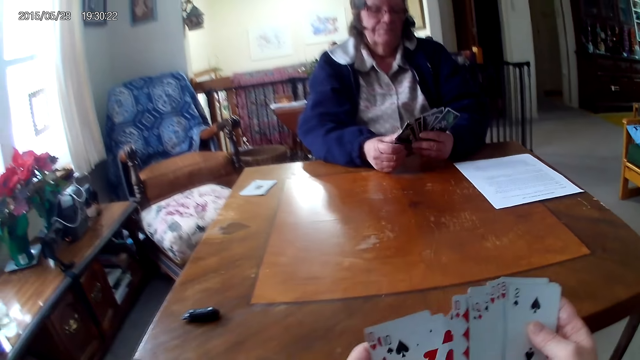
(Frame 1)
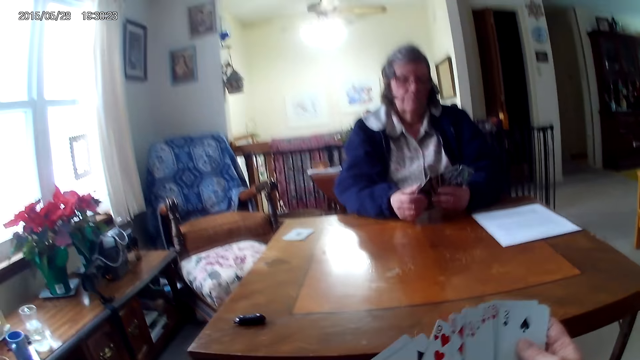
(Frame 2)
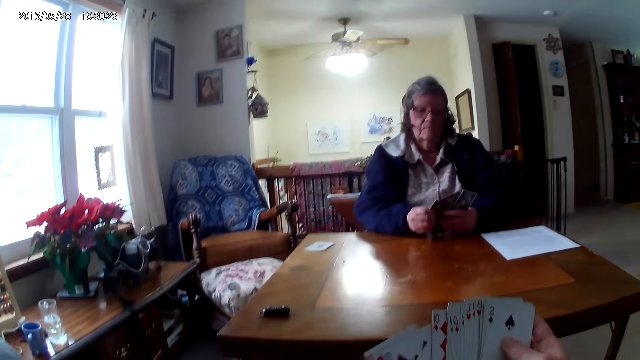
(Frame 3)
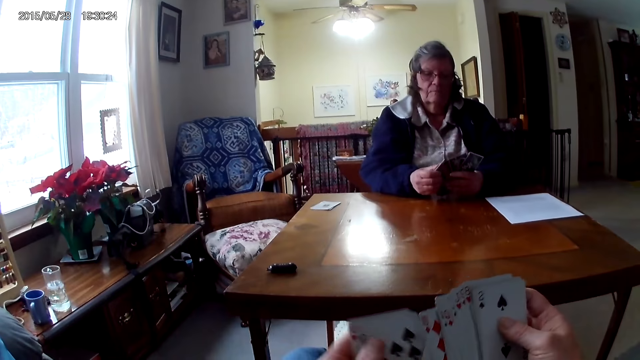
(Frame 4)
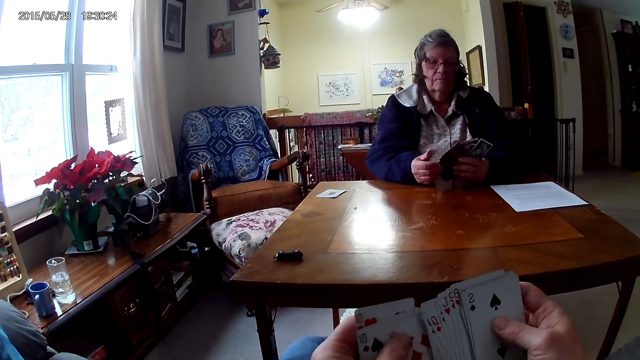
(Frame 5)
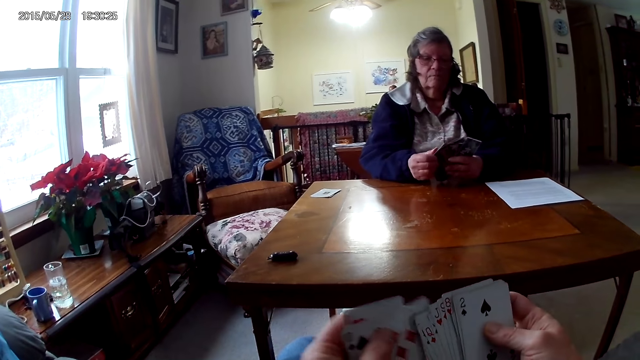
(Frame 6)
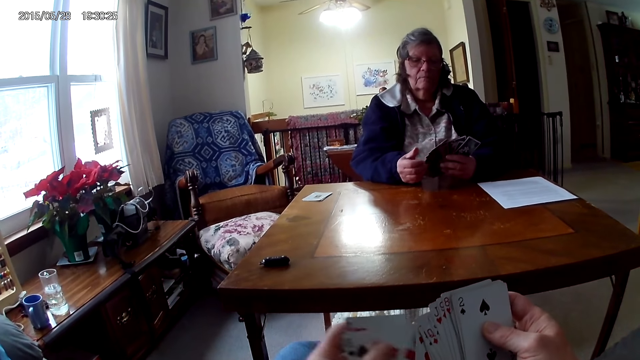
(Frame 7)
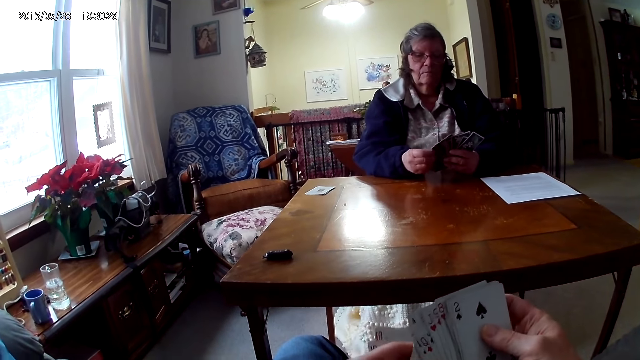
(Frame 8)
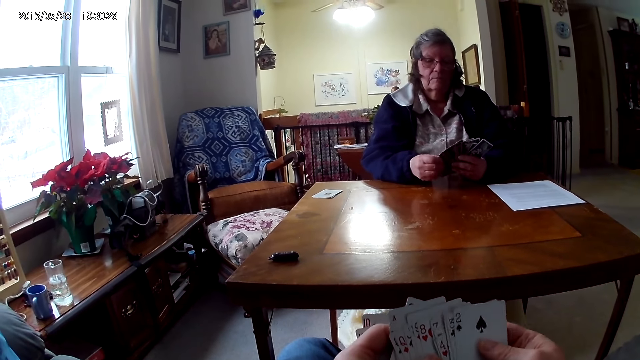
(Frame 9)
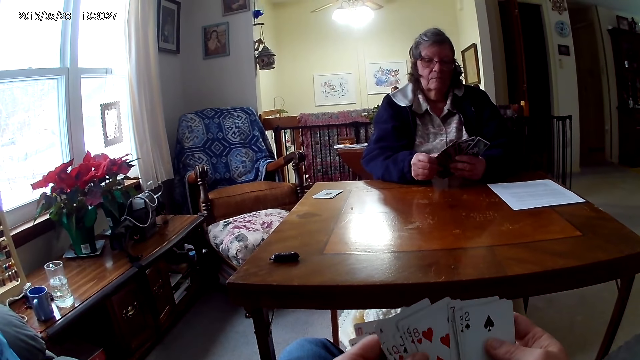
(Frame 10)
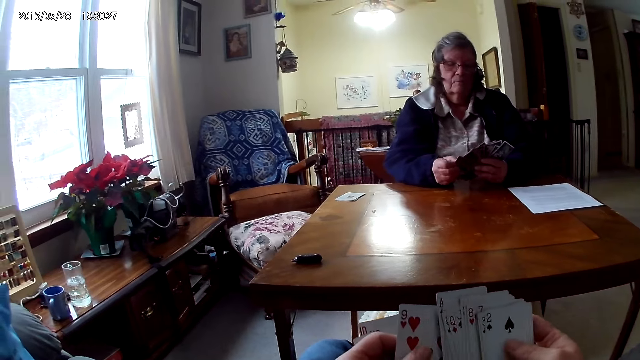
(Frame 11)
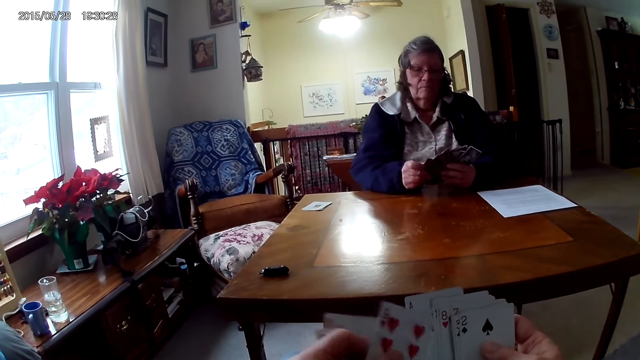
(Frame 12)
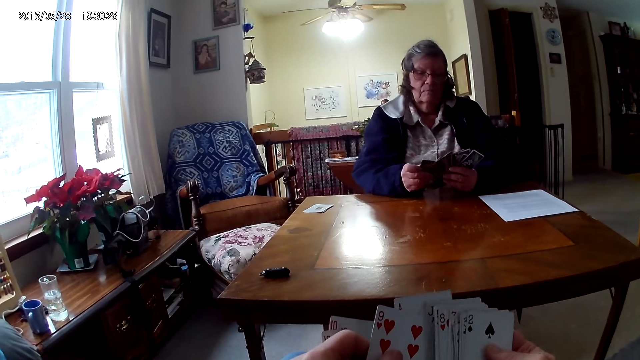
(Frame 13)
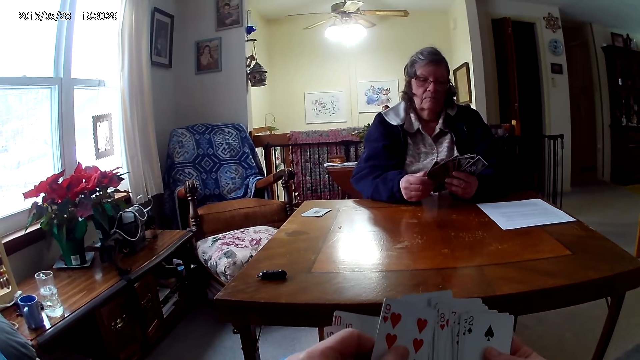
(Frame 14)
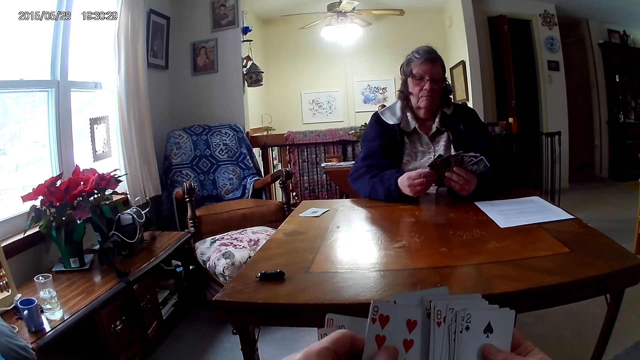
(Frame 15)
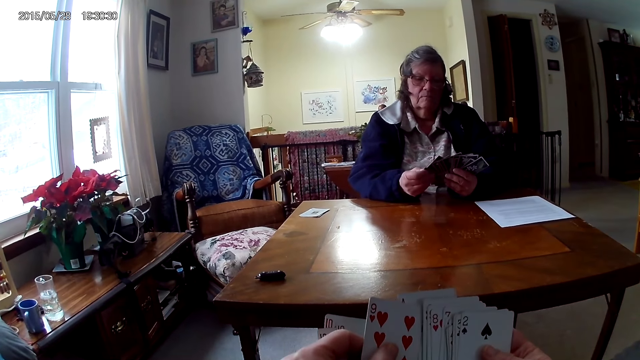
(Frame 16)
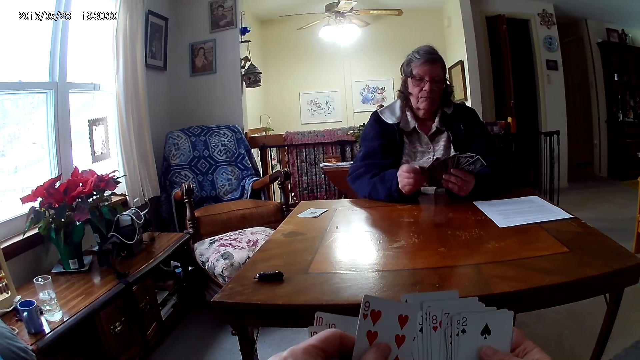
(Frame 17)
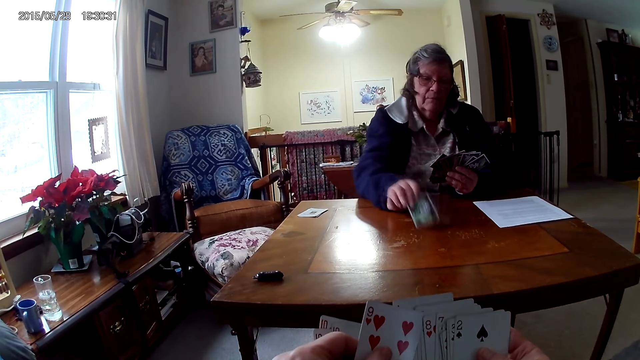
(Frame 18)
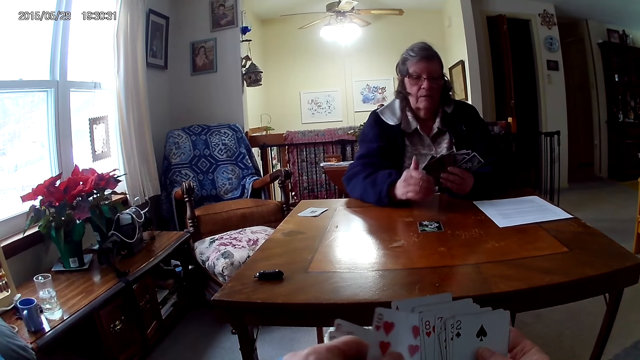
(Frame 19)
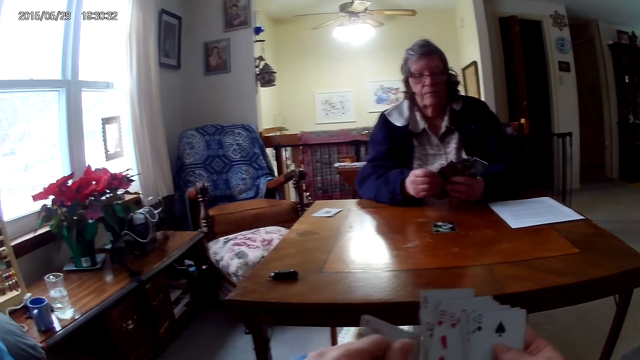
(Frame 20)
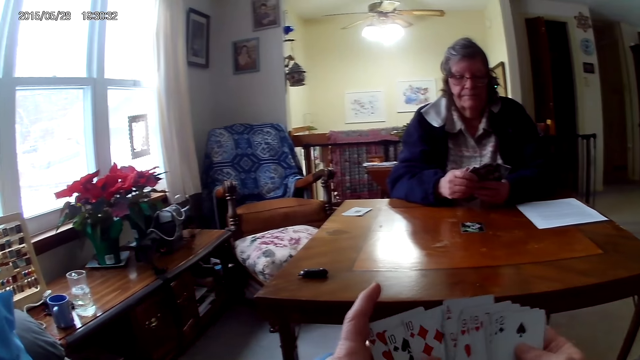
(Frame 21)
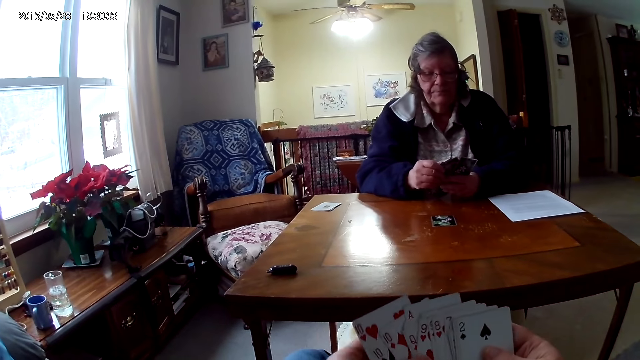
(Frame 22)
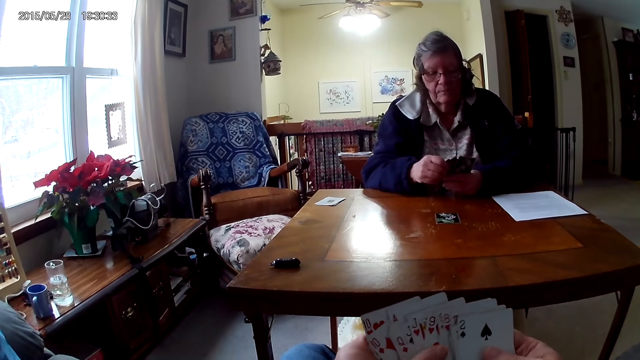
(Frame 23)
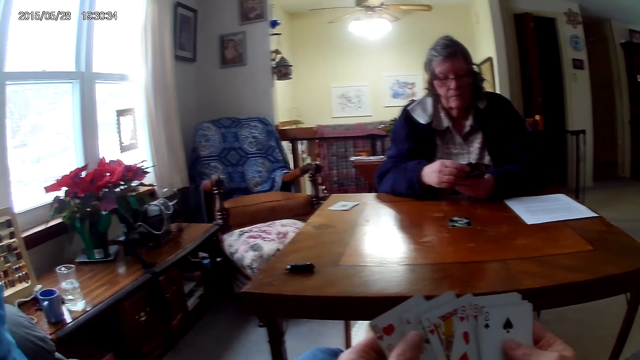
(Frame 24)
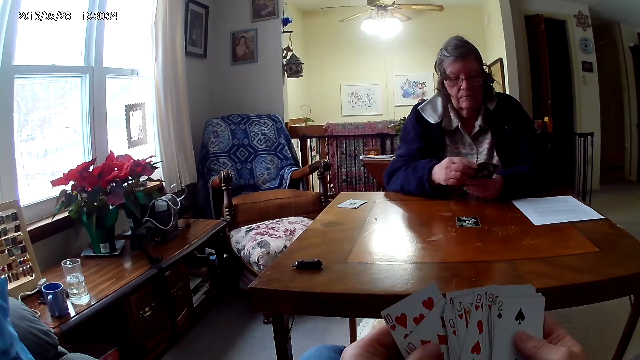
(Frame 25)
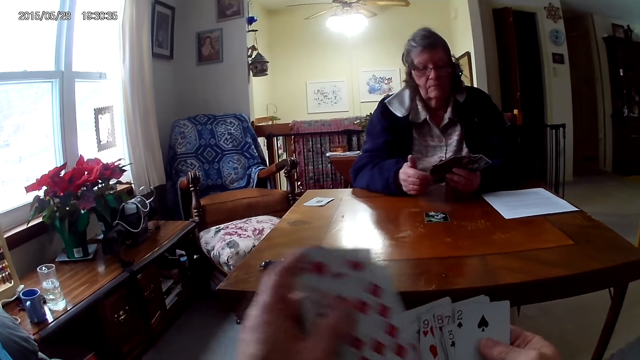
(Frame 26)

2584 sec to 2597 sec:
The camera wearer arranges the cards on the hand. A woman puts a card on the table.

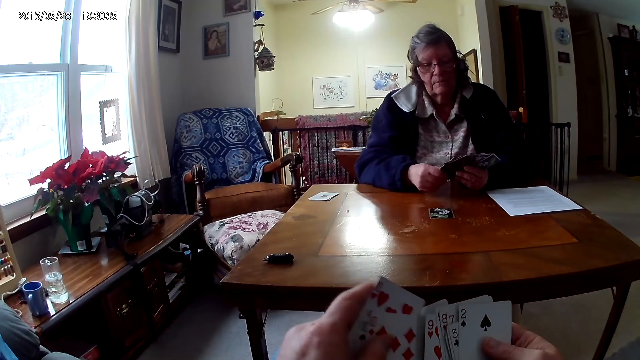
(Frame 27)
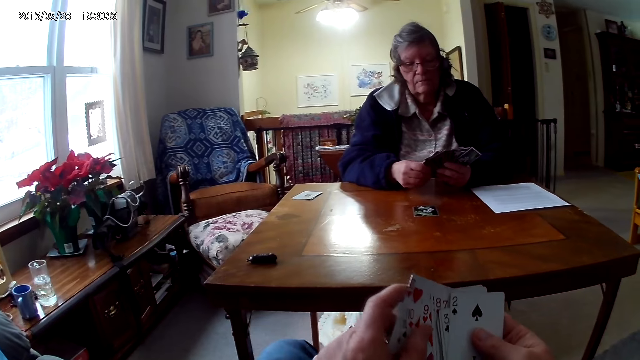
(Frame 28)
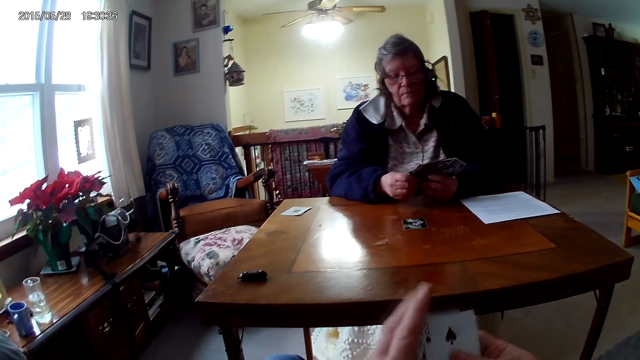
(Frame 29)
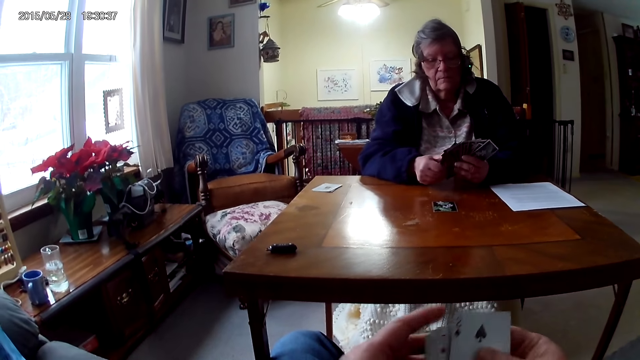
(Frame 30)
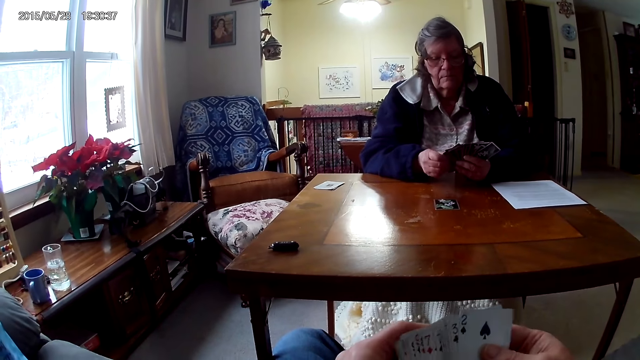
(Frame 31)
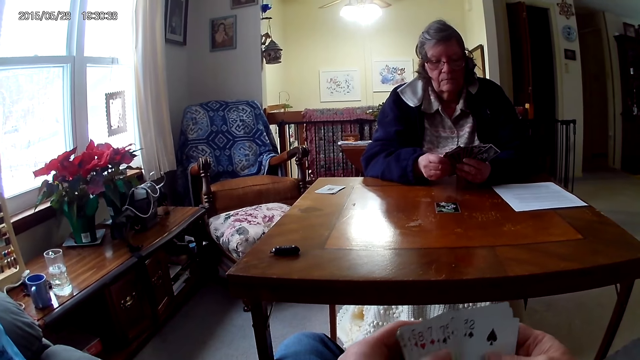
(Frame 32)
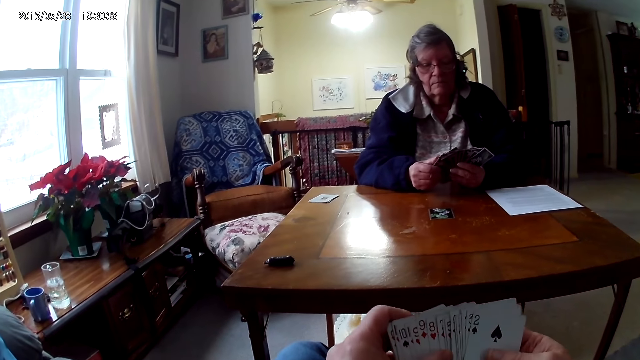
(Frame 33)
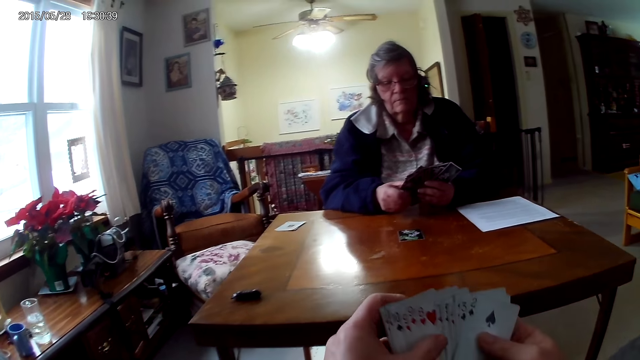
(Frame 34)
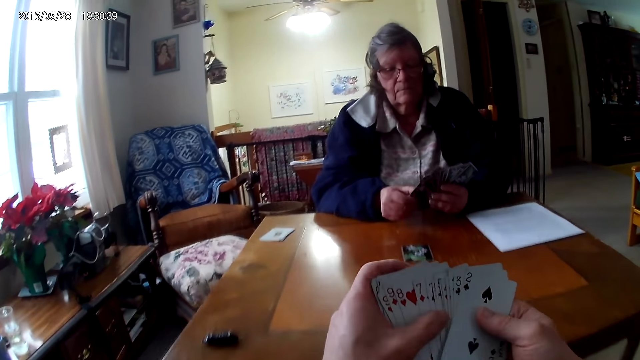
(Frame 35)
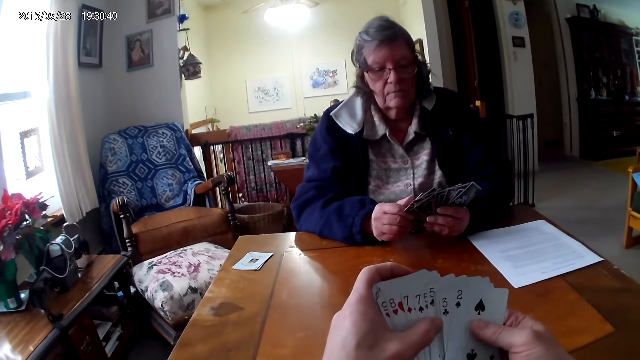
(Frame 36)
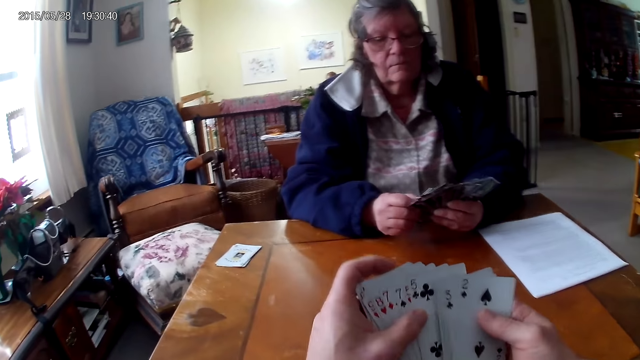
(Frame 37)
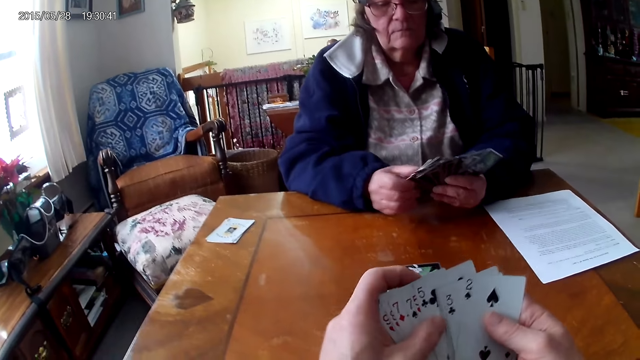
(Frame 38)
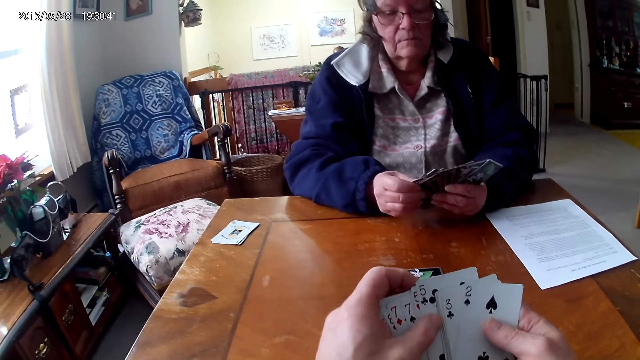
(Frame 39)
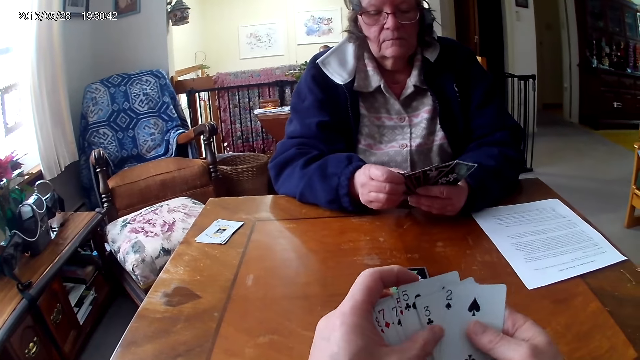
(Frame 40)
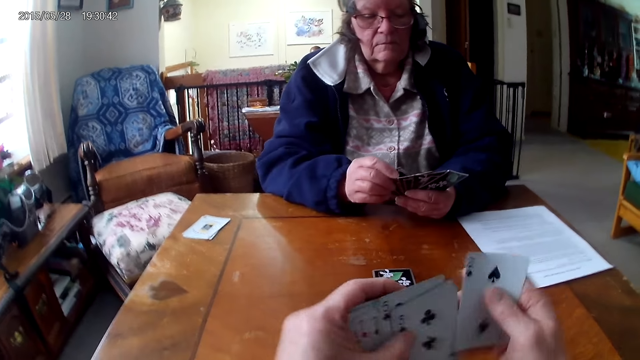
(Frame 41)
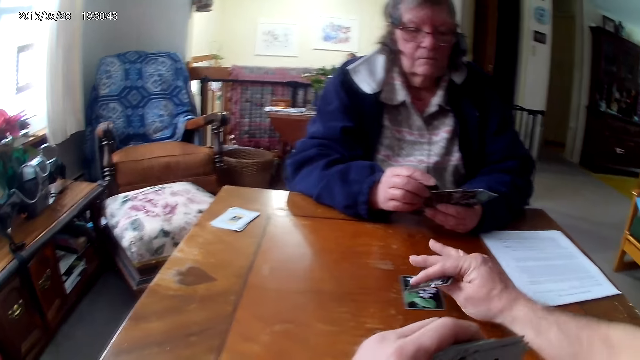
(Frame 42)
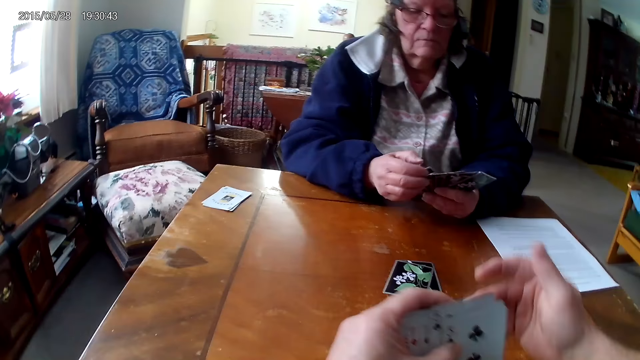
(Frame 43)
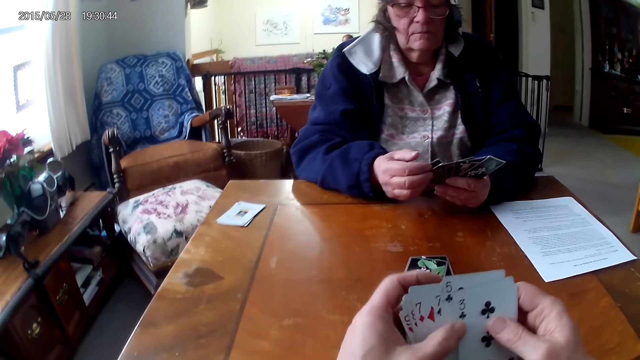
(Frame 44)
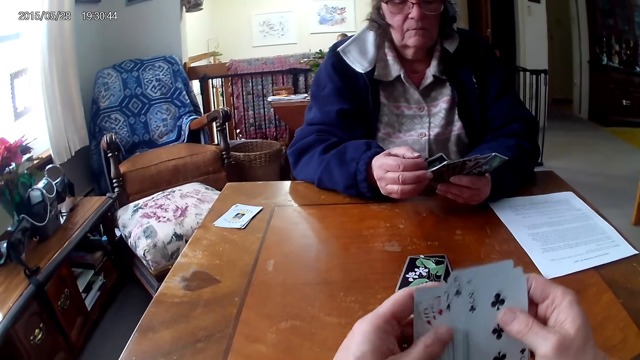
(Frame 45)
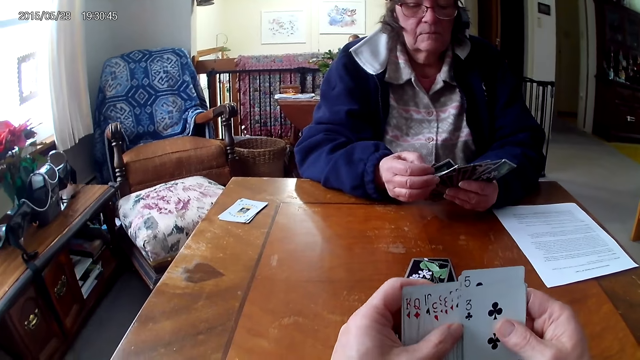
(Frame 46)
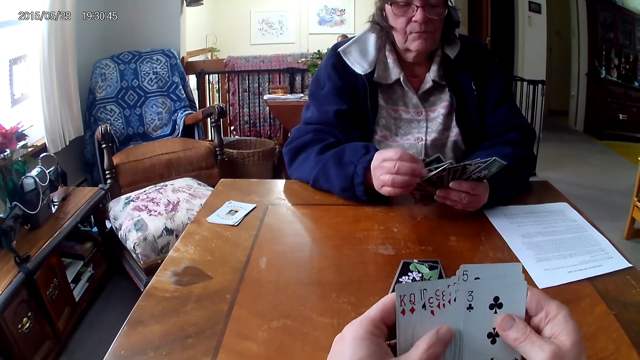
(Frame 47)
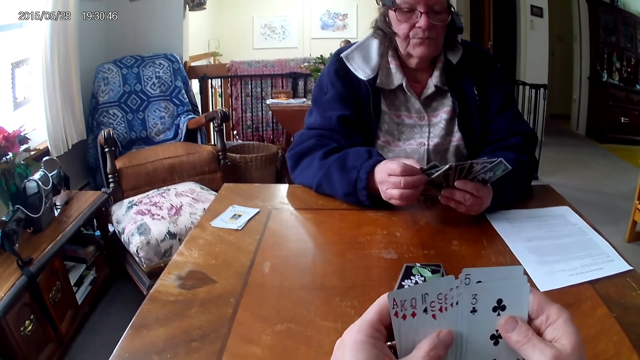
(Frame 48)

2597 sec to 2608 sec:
The camera wearer puts a card on the table.
